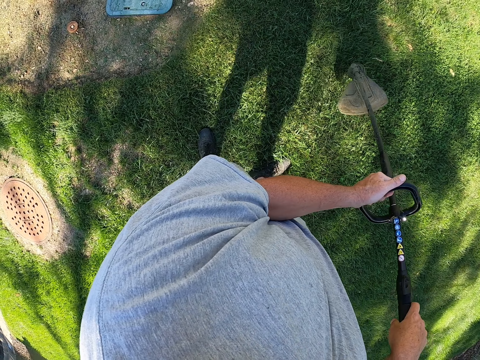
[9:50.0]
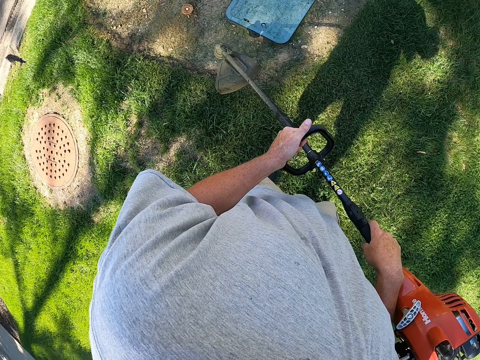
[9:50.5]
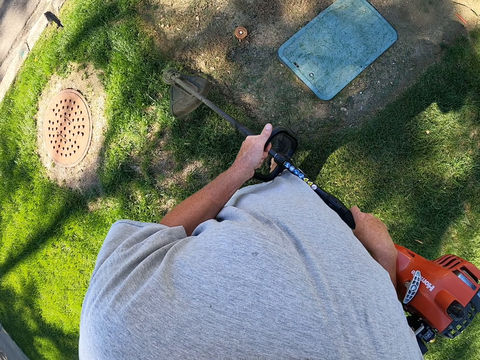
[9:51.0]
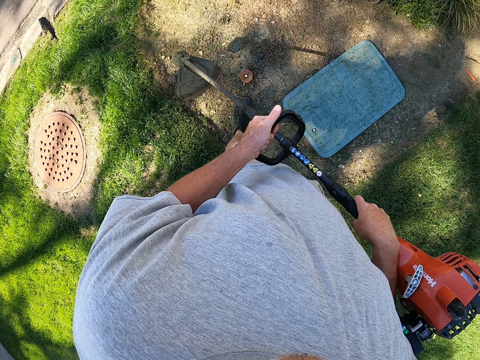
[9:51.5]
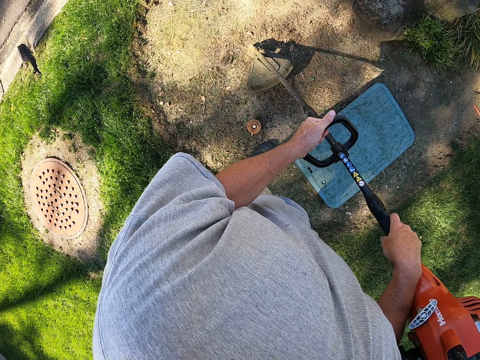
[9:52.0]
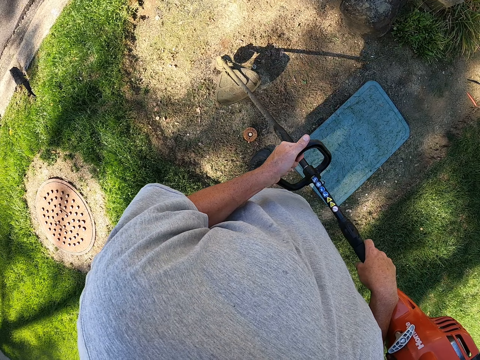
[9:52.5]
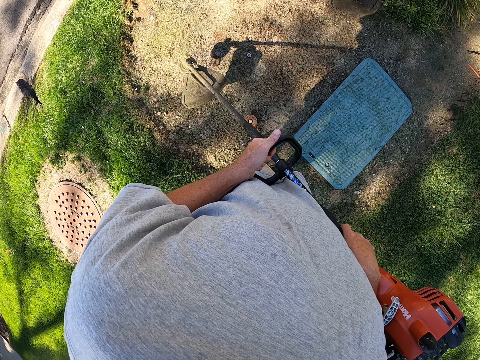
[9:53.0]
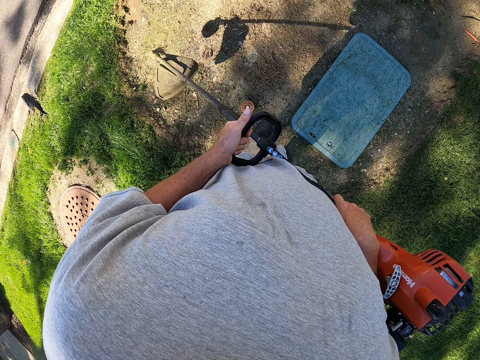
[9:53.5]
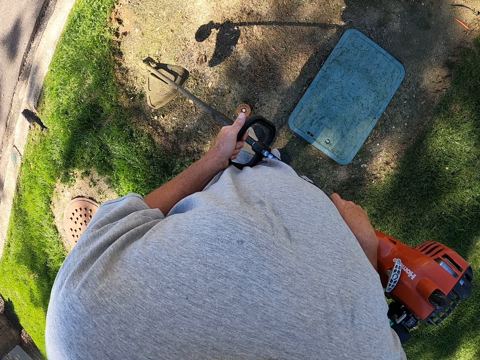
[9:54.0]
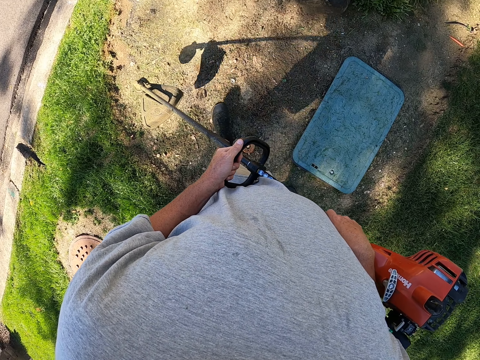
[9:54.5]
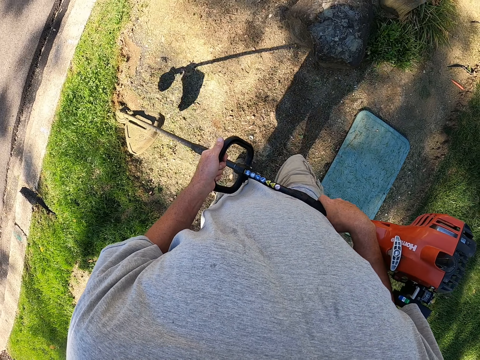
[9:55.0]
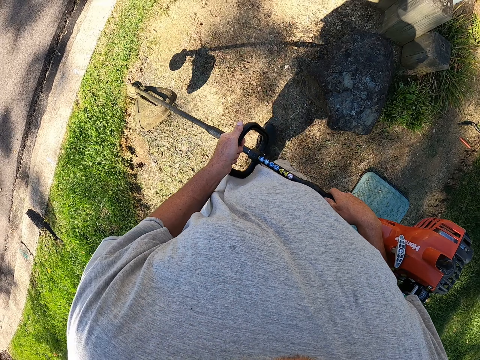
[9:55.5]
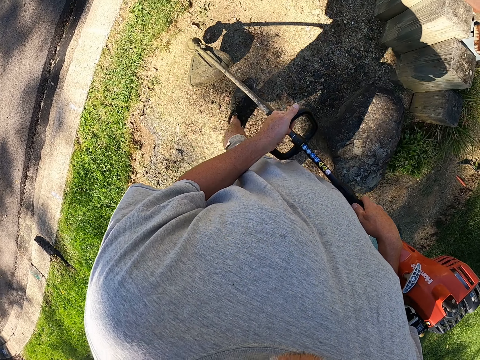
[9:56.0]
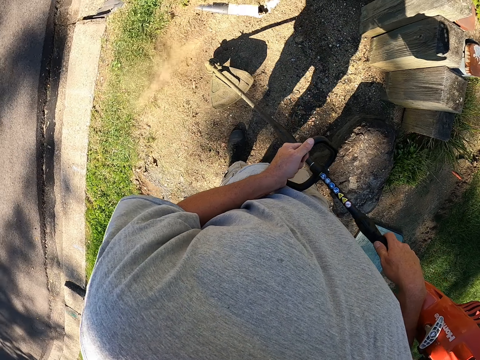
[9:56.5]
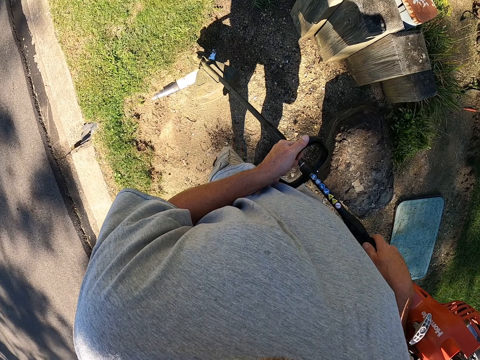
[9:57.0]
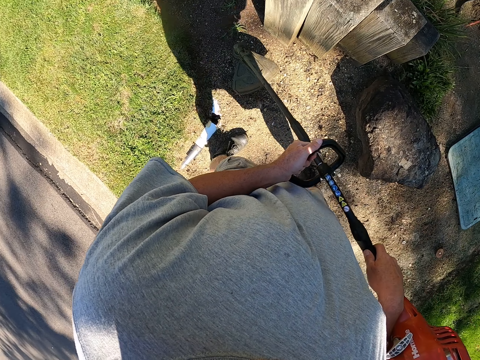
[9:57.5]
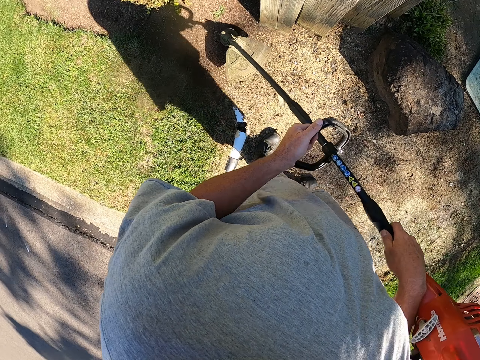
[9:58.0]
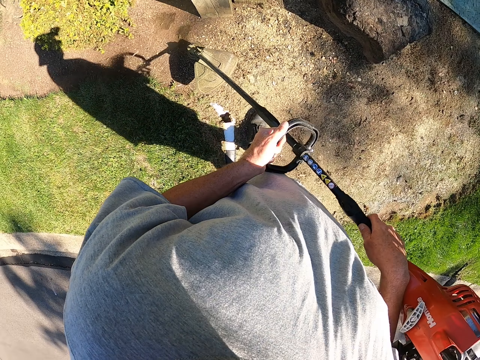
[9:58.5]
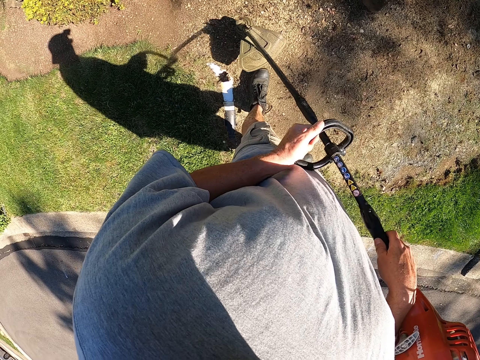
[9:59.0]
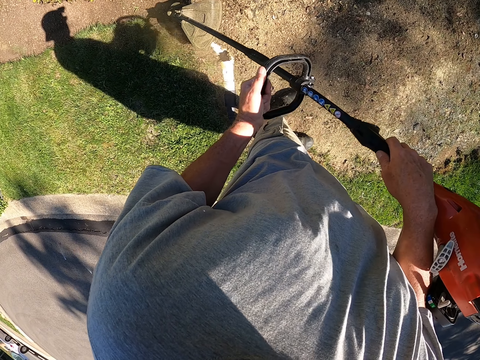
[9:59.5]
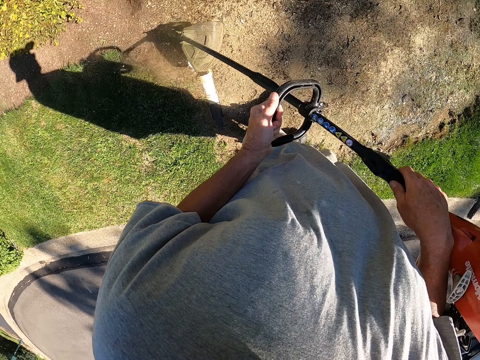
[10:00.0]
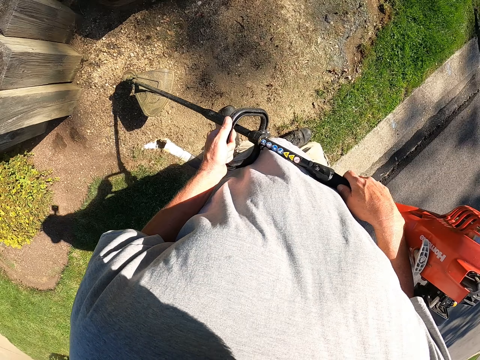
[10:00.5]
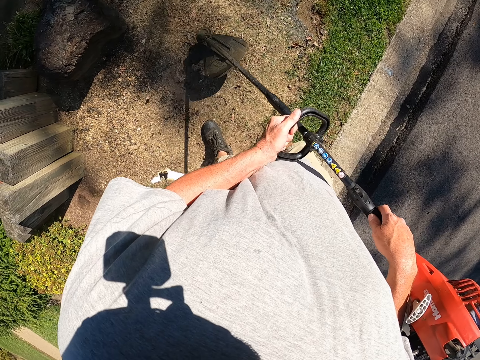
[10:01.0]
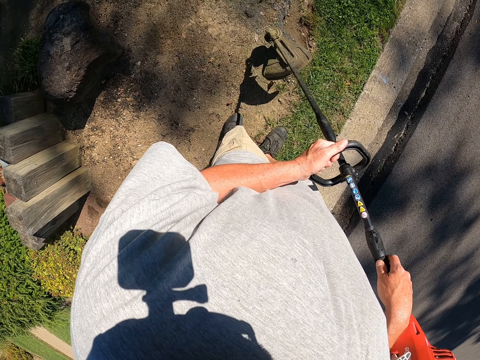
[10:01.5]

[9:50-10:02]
The camera wearer cuts grass with a brush cutter. They walk around the garden. They walk around the garden again. They cut the grass with the brush cutter. They cut the grass with the brush cutter repeatedly.

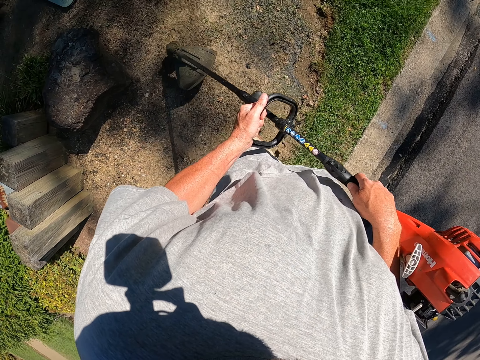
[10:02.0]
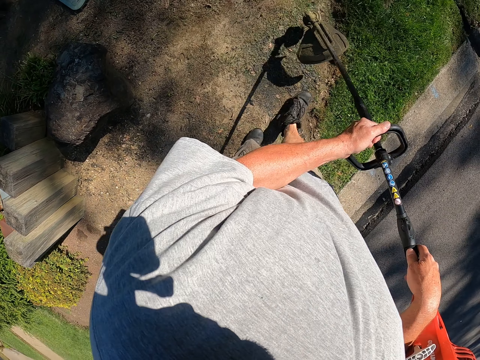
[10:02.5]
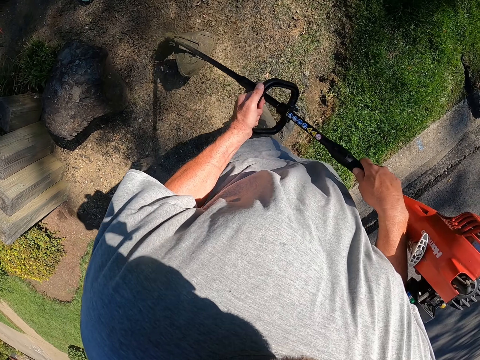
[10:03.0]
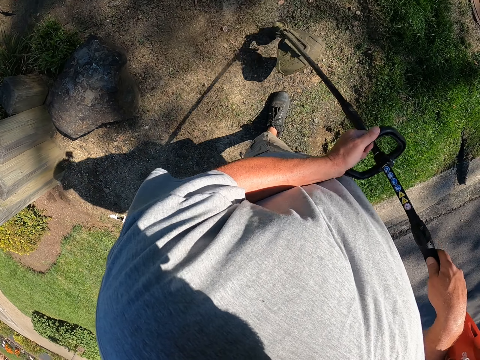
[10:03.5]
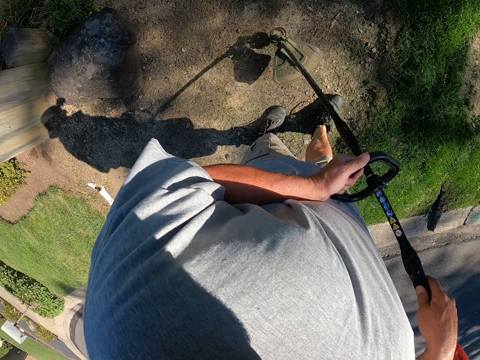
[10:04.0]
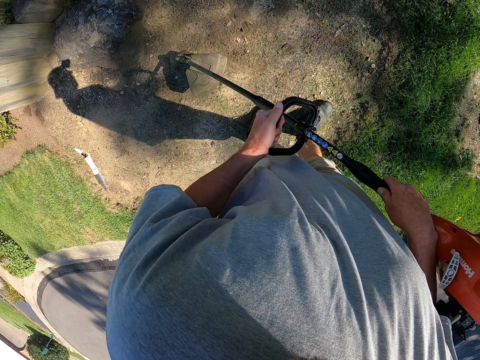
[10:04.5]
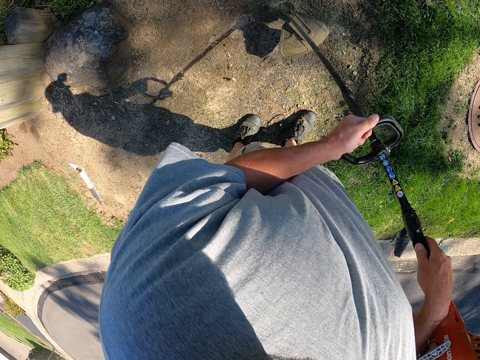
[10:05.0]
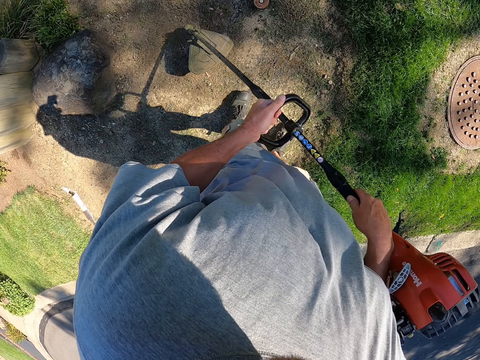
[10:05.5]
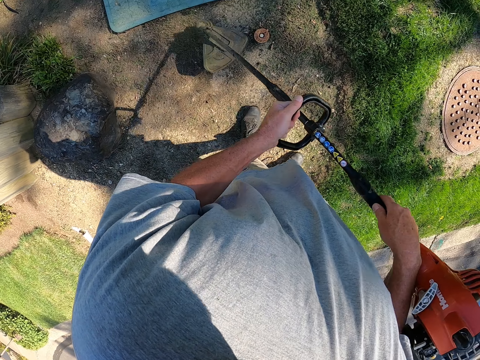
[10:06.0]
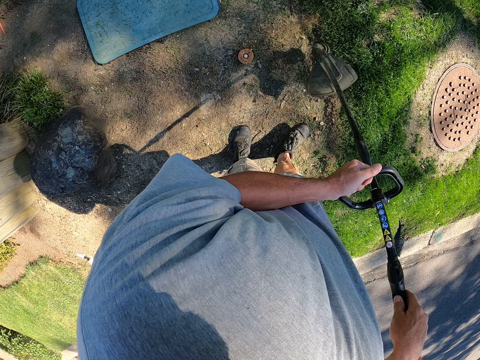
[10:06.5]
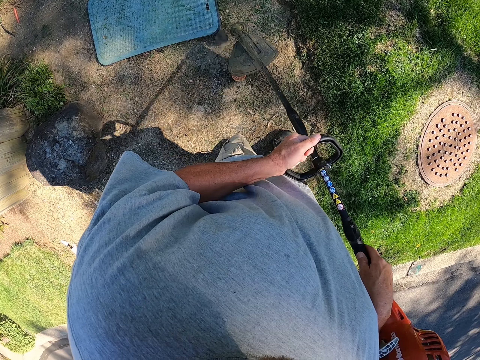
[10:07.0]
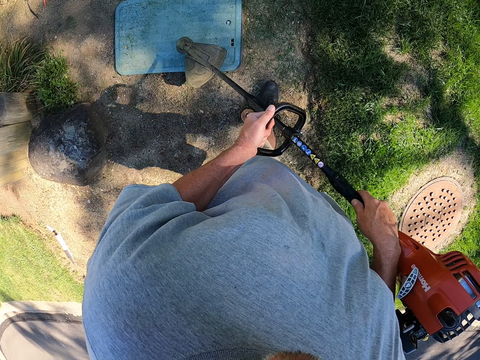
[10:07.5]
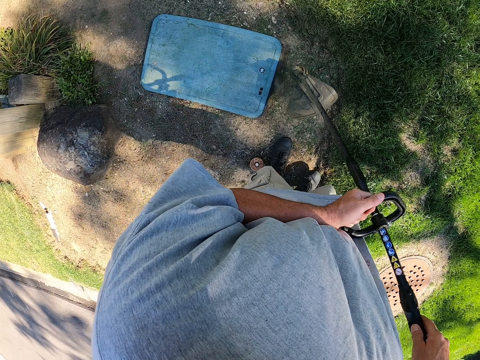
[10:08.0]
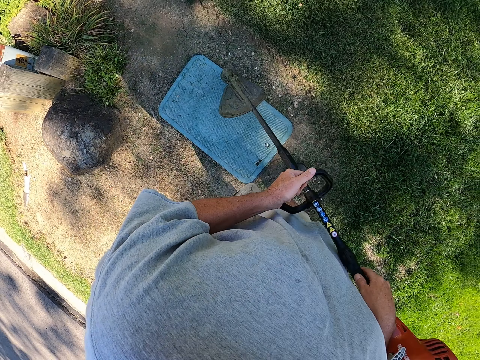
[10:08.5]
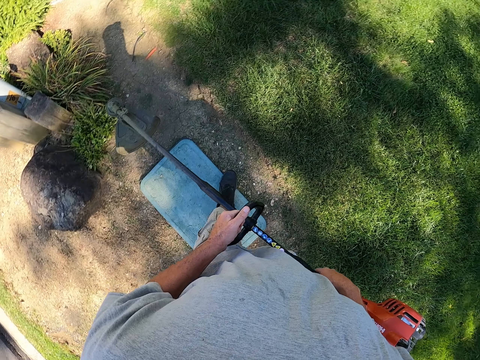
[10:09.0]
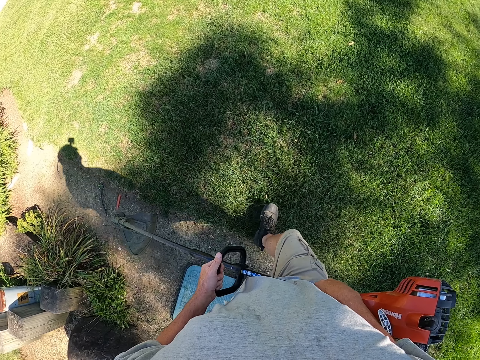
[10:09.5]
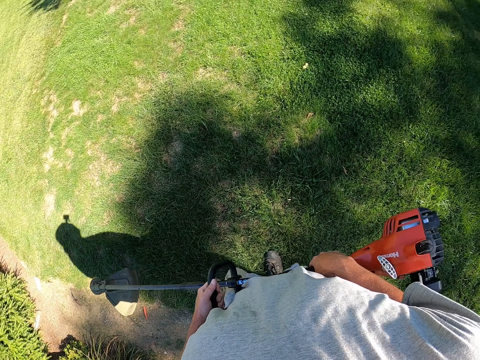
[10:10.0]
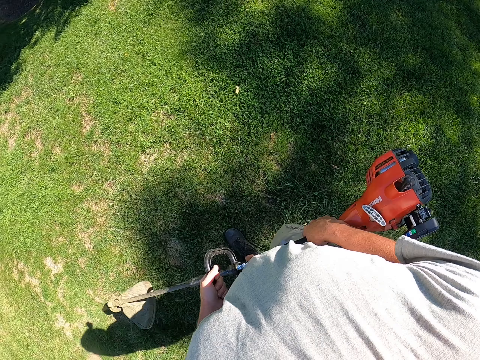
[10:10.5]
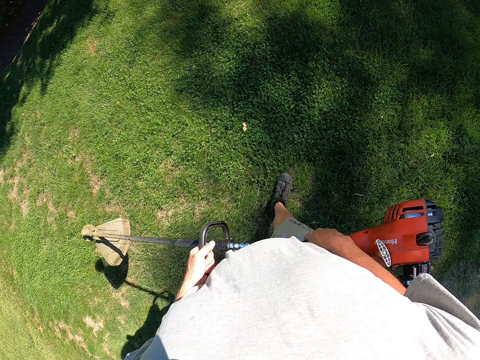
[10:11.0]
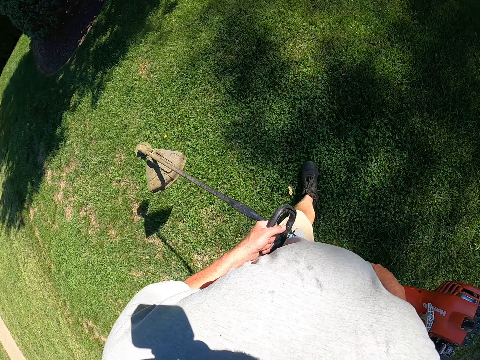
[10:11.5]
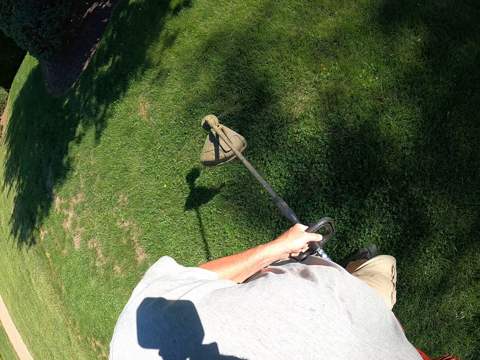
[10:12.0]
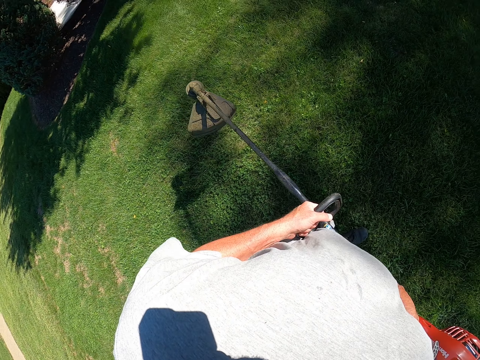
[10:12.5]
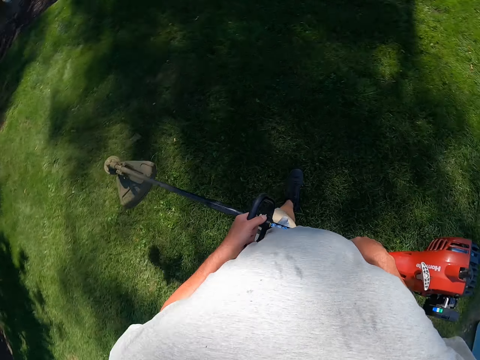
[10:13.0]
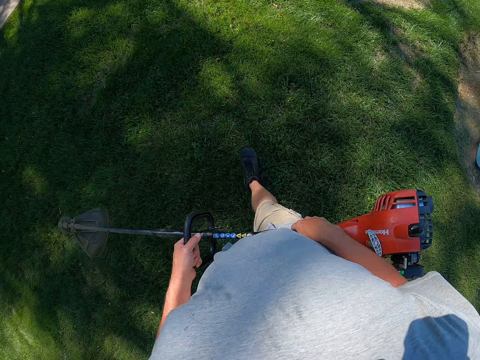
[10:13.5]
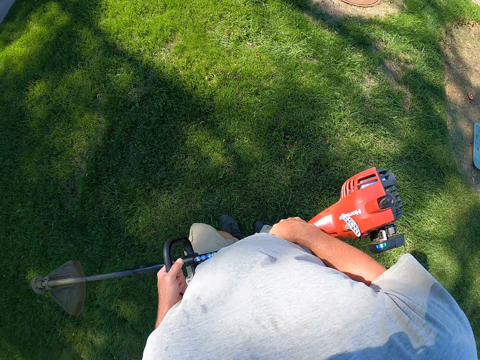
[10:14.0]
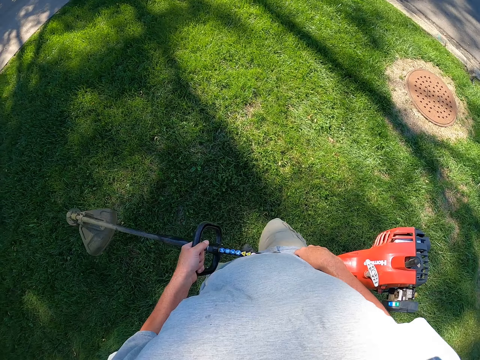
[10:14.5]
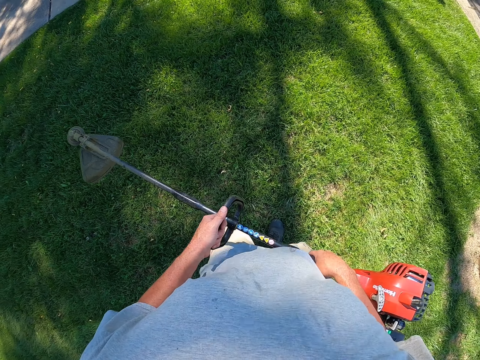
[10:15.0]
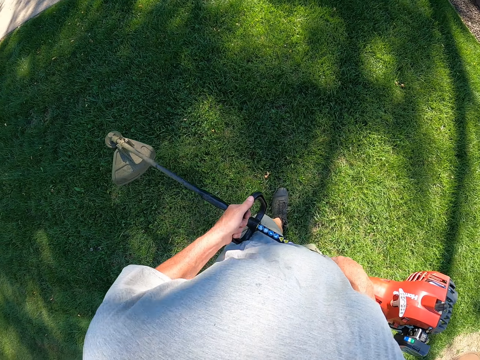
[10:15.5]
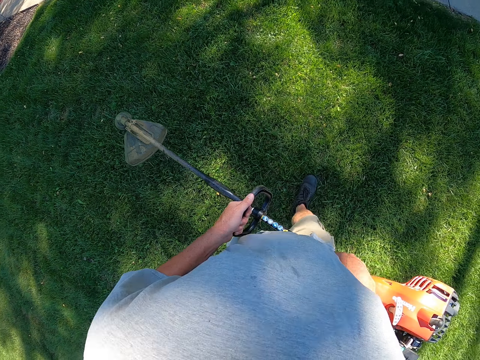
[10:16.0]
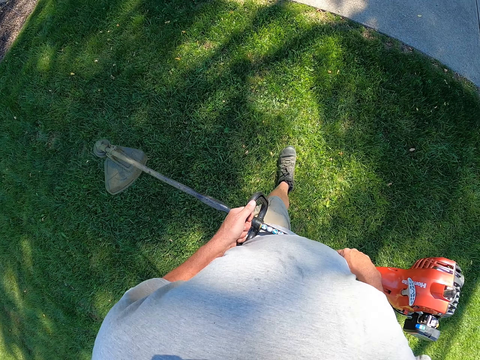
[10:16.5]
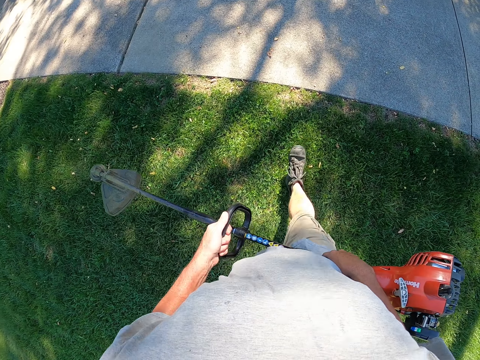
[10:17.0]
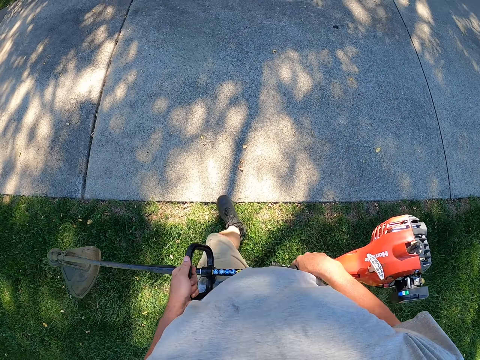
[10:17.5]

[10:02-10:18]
The camera wearer cuts grass with a brush cutter. They walk around the garden. They cut the grass with the brush cutter. They cut the grass with the brush cutter again. They walk around the garden.
